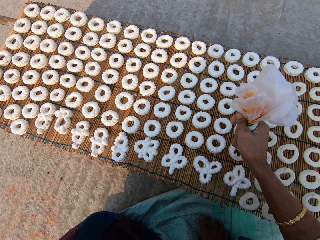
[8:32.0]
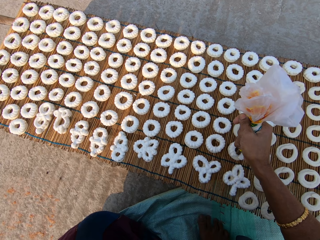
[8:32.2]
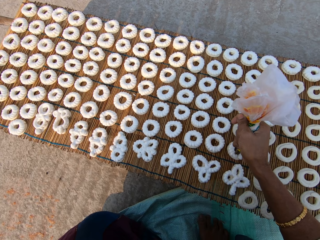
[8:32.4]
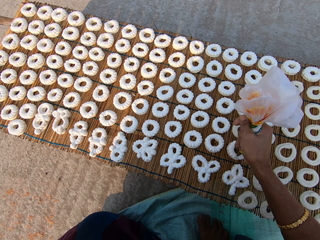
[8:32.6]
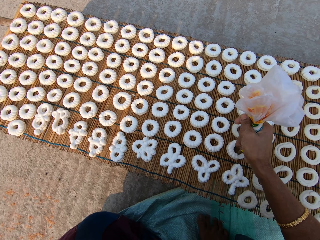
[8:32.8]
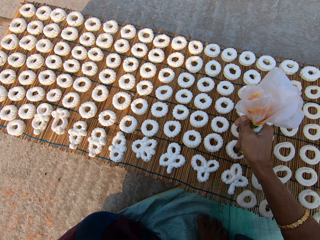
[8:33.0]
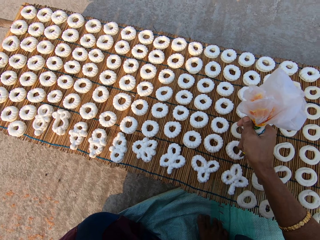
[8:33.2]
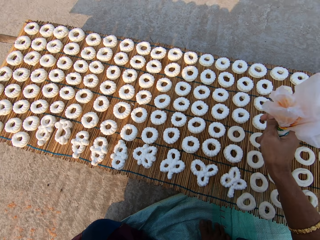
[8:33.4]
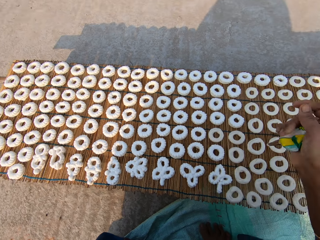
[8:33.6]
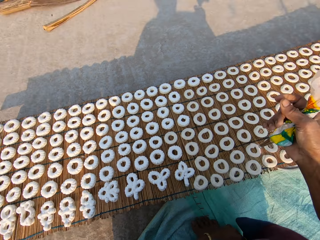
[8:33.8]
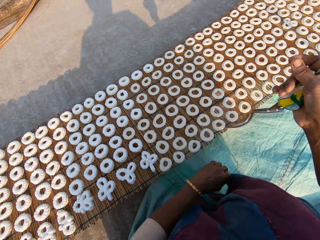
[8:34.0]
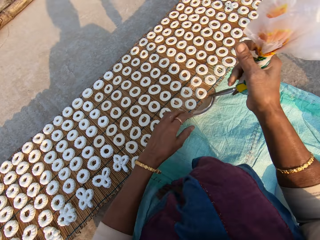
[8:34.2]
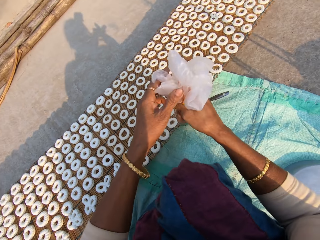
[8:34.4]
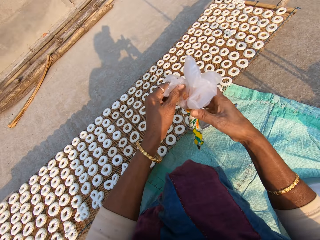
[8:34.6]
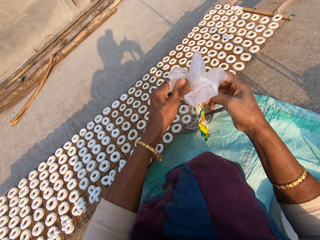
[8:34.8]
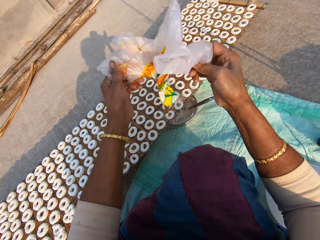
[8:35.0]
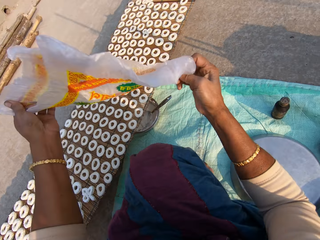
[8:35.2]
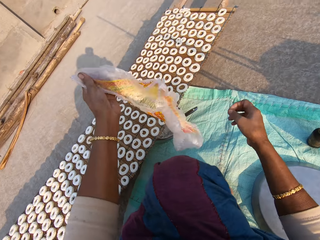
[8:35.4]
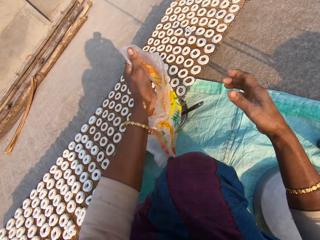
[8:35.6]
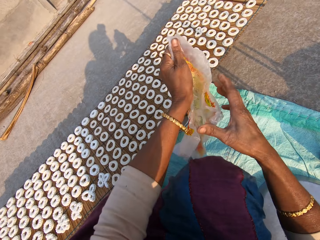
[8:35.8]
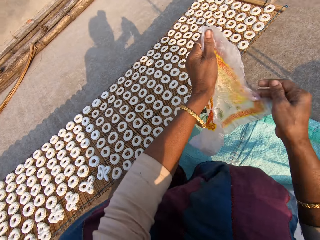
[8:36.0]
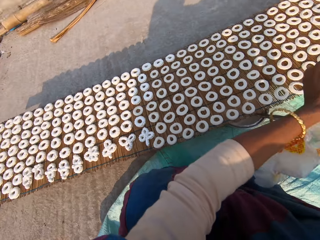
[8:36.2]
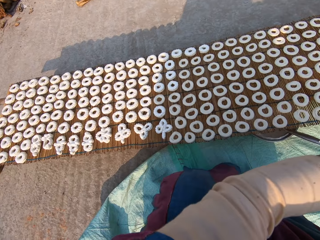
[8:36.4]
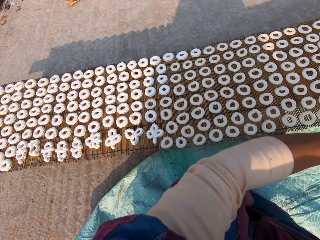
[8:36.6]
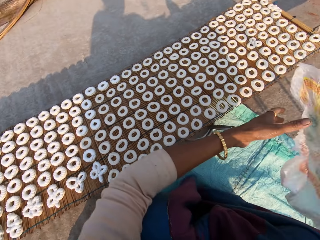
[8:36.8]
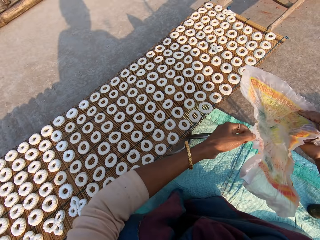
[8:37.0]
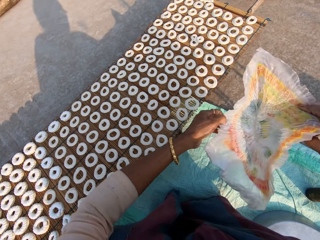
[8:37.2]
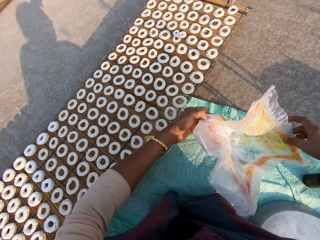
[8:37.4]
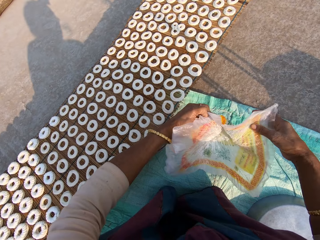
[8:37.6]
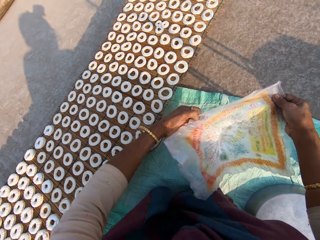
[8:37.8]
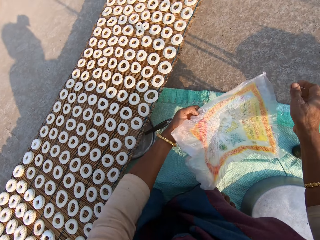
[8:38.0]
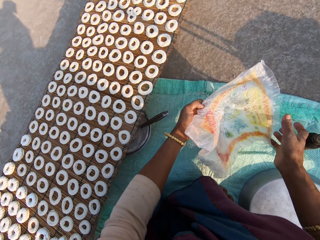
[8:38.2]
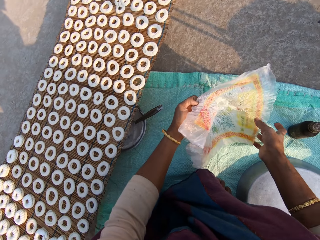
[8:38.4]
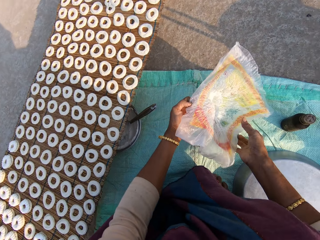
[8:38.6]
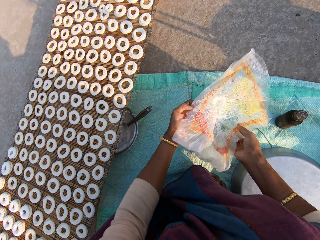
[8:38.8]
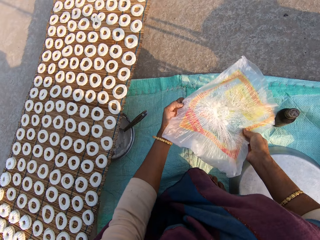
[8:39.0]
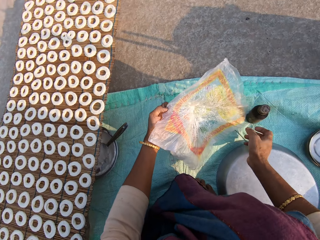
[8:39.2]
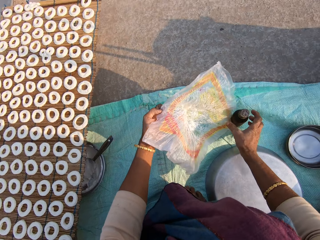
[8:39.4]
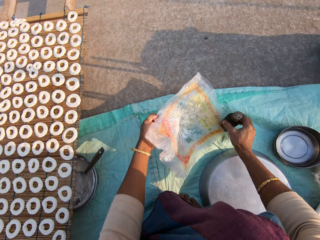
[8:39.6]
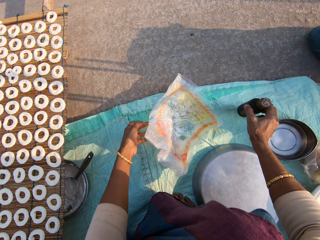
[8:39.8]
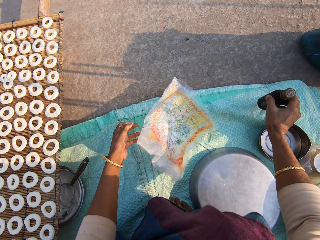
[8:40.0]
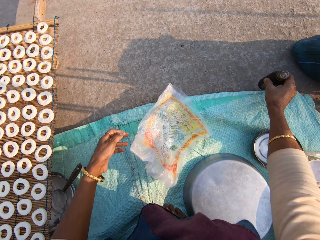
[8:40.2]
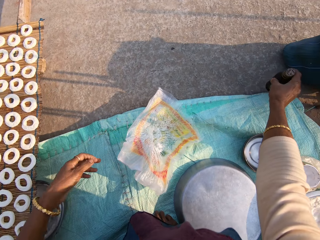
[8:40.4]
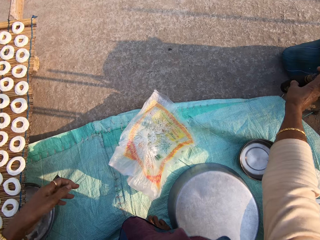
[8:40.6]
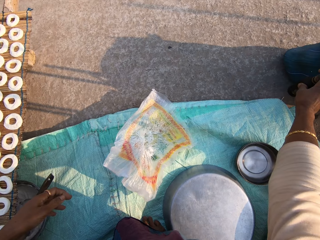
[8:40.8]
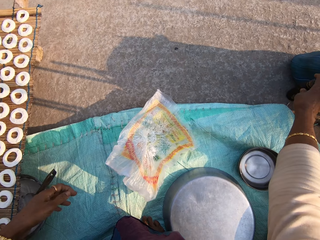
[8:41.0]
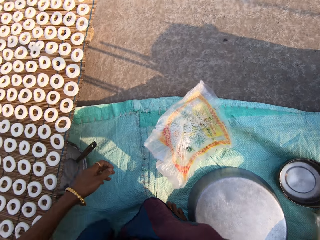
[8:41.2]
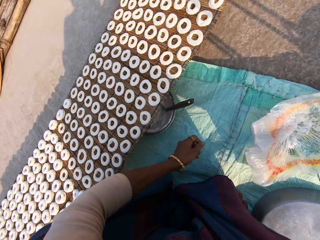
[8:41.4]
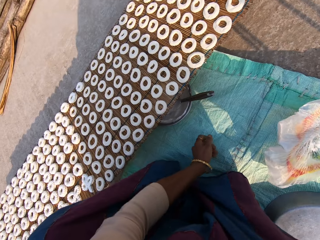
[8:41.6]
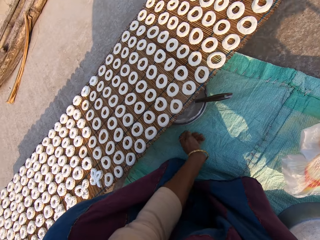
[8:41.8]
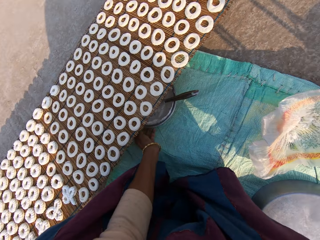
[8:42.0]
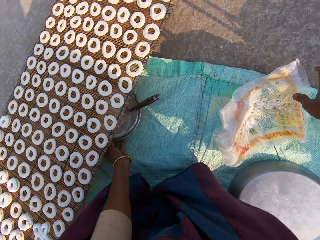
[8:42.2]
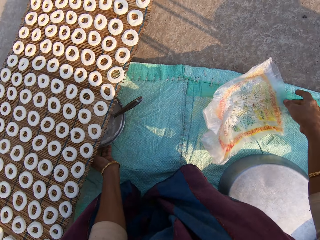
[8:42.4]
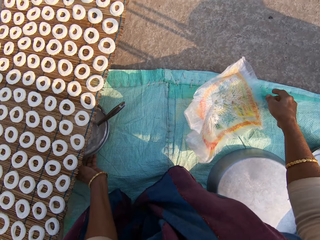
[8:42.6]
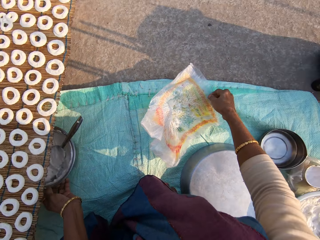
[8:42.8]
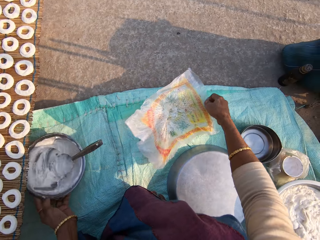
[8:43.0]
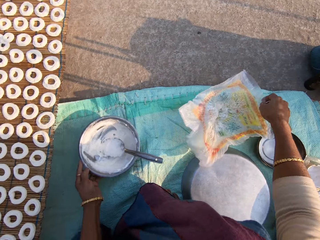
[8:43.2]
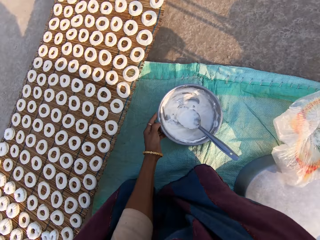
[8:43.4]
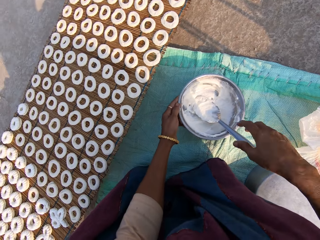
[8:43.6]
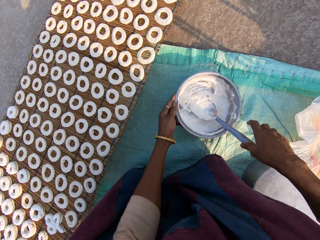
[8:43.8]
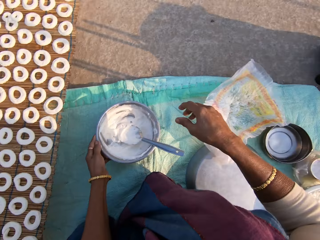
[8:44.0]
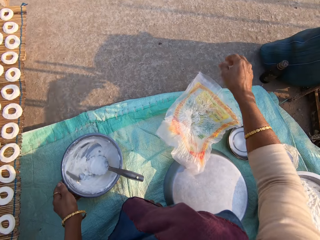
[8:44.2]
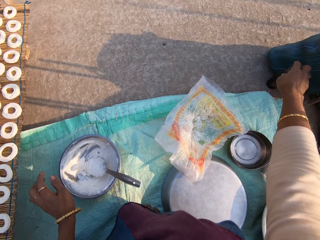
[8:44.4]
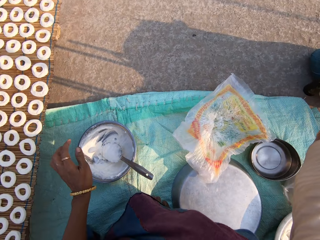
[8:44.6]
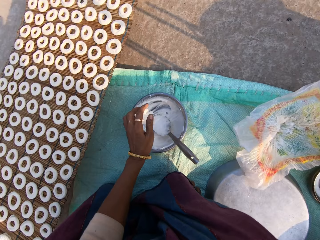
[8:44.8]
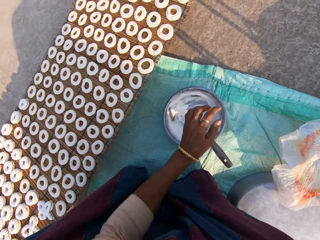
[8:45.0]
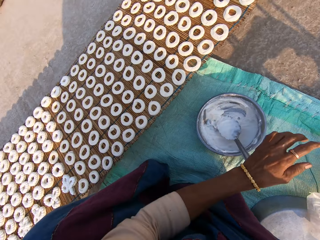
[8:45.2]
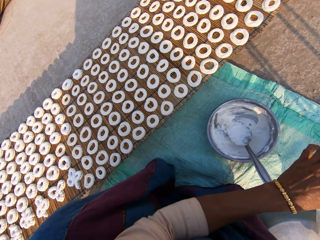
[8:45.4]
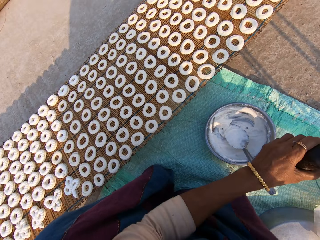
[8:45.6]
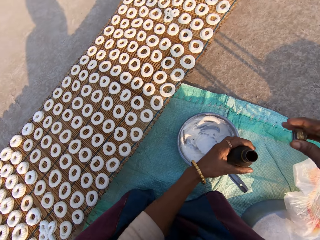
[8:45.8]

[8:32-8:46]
The camera wearer opens the plastic bag or paper with small cream. They put the paper on the floor. They move the bottle from the floor with the right hand. They drop the bottle on the floor. They bring out the steel bowl with cream from under the mat. They pick the plastic bag from the floor. They pick the bottle from the floor.

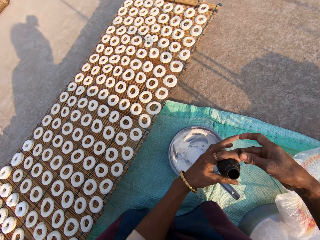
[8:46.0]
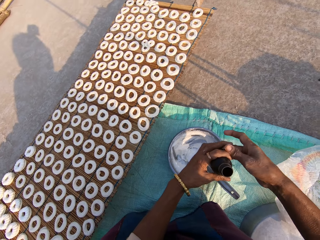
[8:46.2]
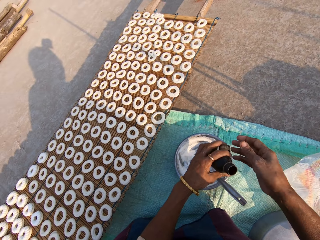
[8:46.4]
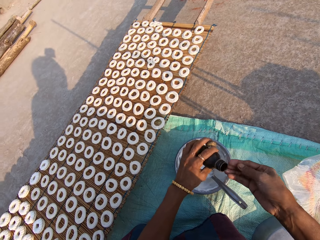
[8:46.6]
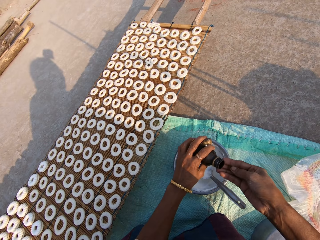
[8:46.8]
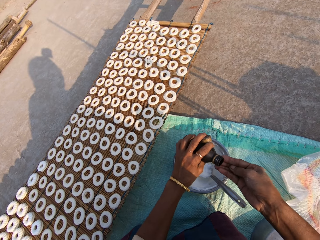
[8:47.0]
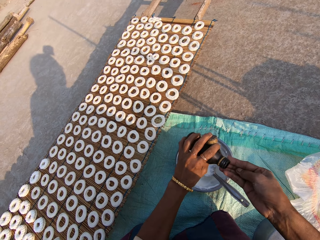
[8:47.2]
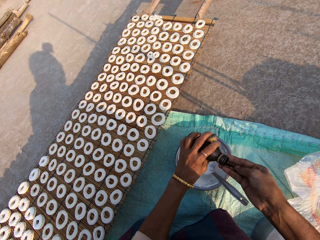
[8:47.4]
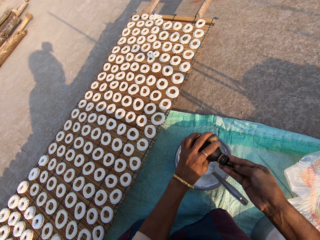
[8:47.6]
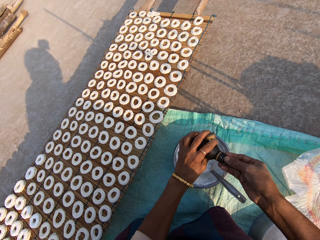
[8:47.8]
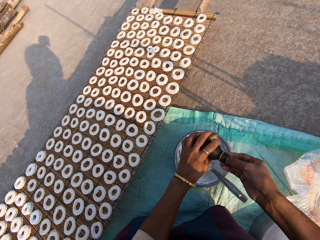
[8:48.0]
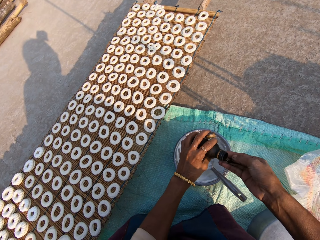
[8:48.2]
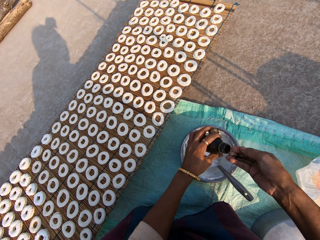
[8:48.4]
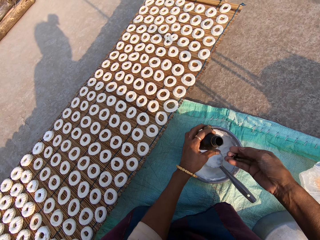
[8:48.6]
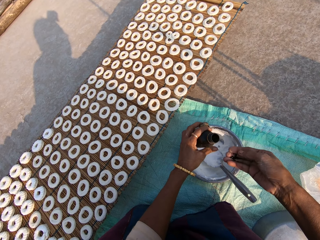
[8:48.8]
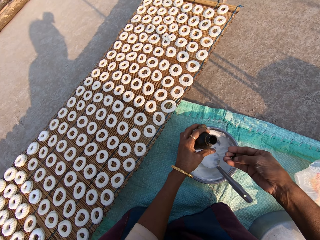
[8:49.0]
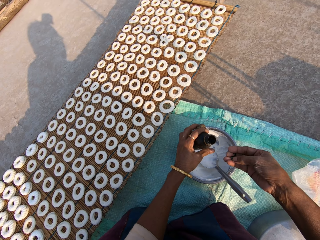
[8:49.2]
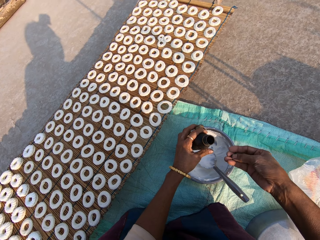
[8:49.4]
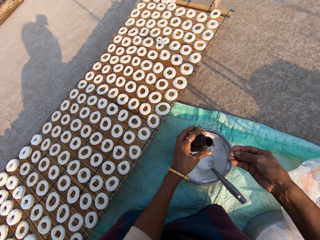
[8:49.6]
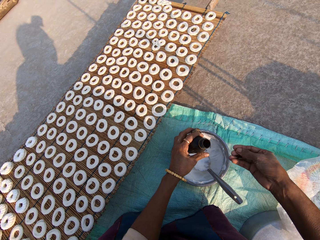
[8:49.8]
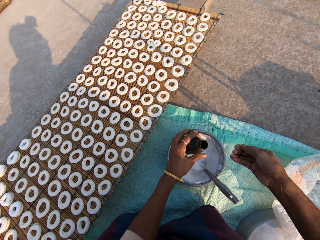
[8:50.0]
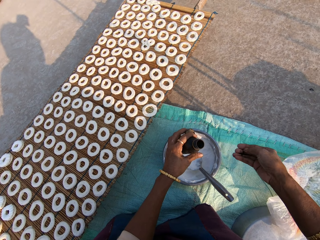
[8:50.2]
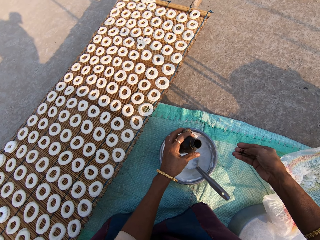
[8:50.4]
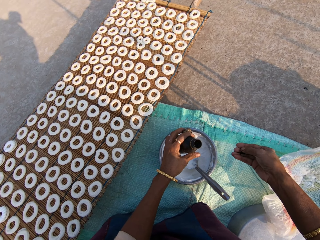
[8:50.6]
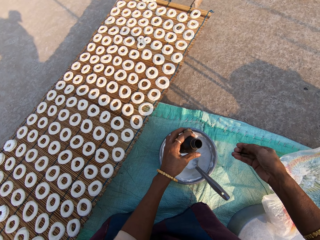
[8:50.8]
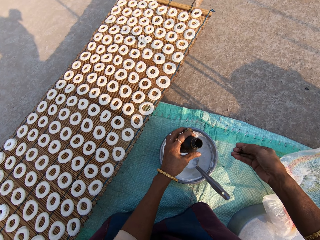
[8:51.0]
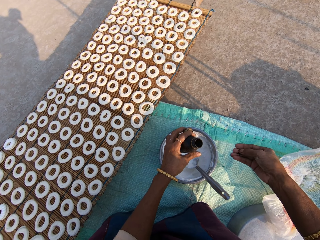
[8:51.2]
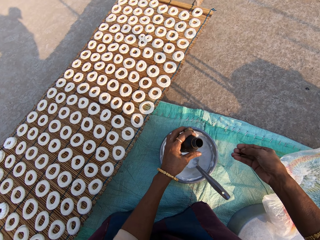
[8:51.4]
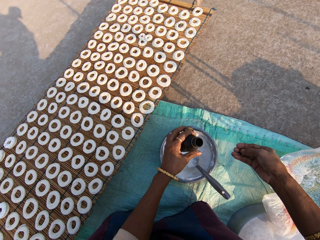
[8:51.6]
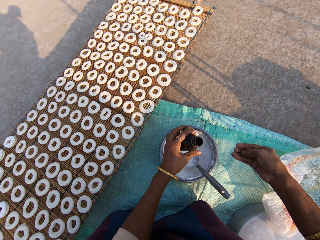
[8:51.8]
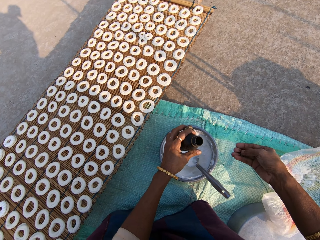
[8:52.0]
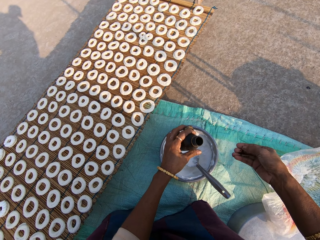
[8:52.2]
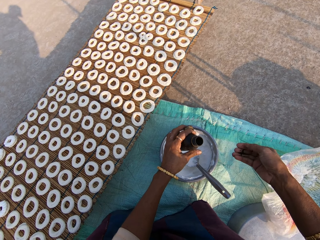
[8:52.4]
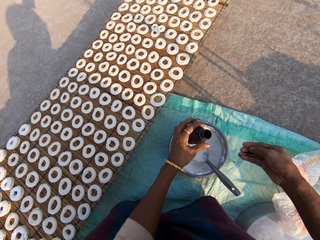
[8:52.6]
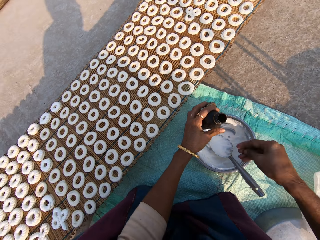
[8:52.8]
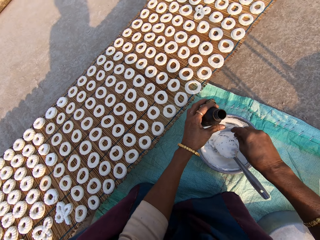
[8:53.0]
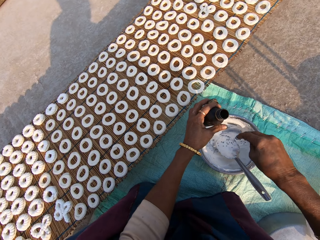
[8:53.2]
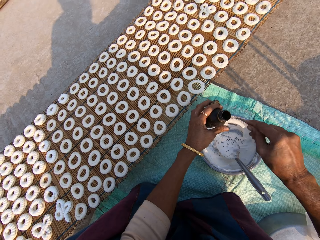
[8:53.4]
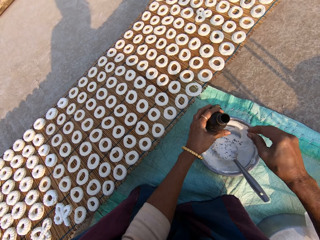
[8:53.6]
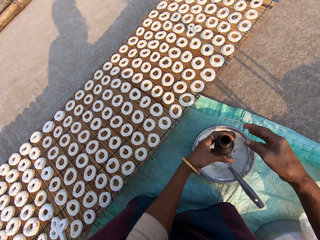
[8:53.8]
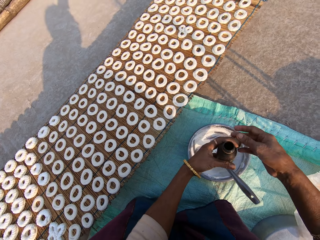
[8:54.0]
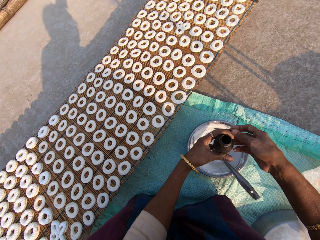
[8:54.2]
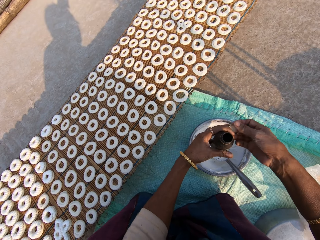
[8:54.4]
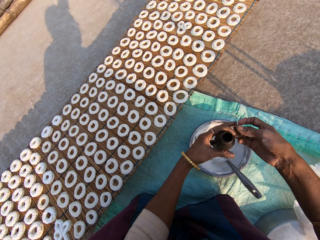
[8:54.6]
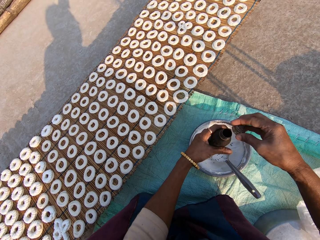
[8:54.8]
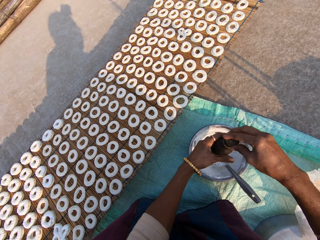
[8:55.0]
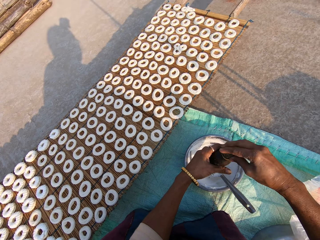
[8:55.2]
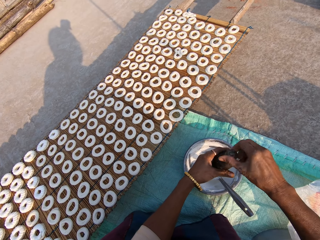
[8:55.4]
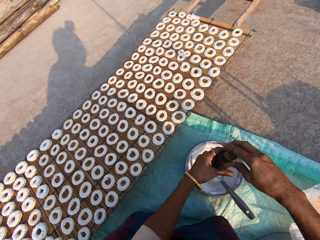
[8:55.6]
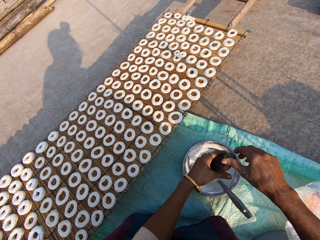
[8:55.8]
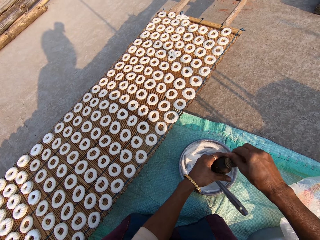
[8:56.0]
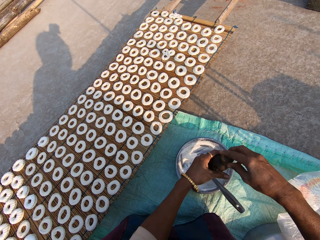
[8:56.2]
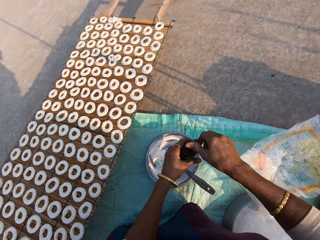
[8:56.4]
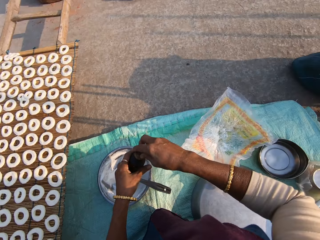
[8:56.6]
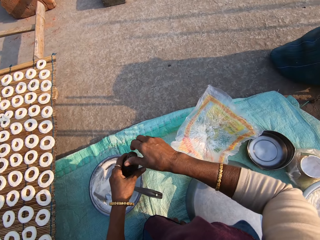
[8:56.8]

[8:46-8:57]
The camera wearer removes the bottle lid. She takes spice from the bottle on her right hand. She pours something on the hand. She stares at the something on the hands. She sprinkles the spice on the flour in the steel bowl. She covers the bottle with the lid.
